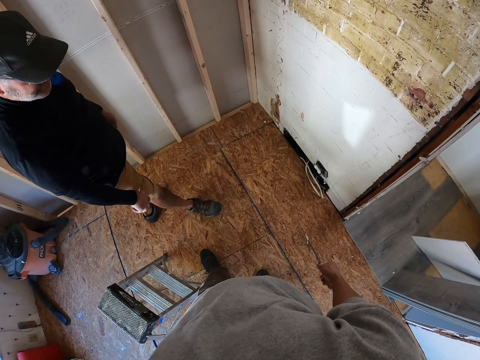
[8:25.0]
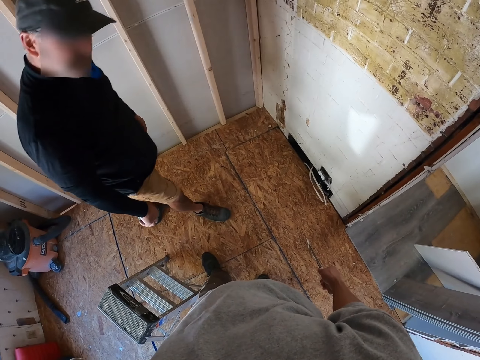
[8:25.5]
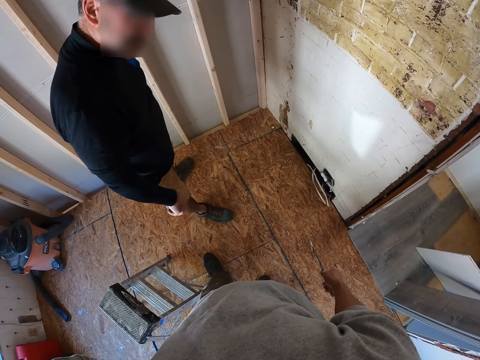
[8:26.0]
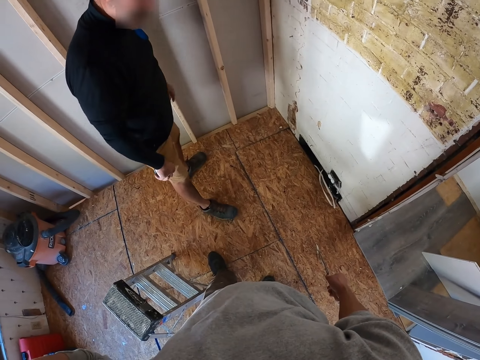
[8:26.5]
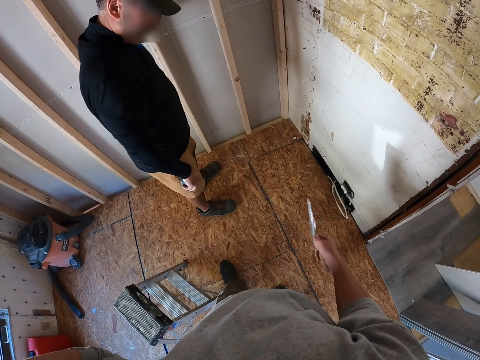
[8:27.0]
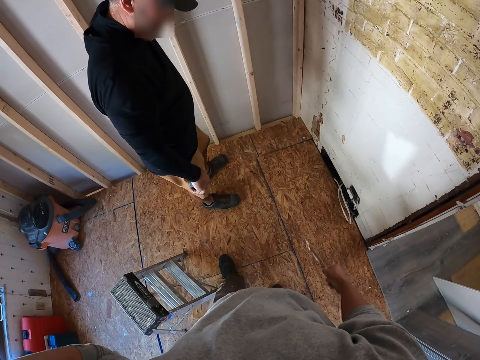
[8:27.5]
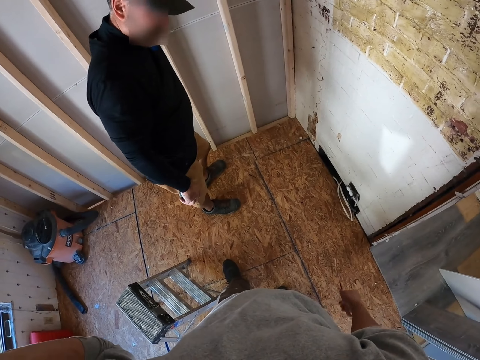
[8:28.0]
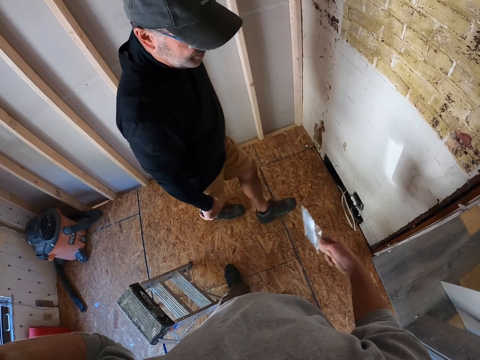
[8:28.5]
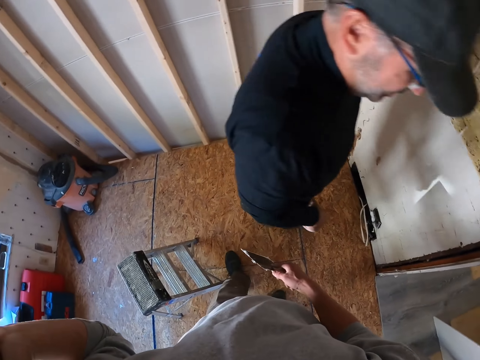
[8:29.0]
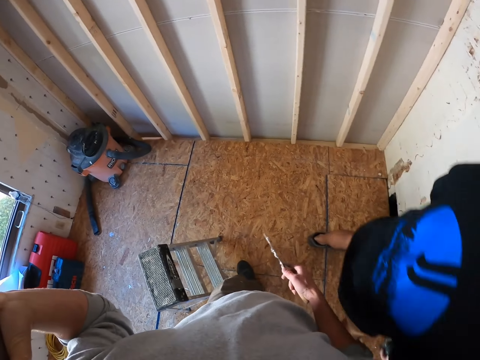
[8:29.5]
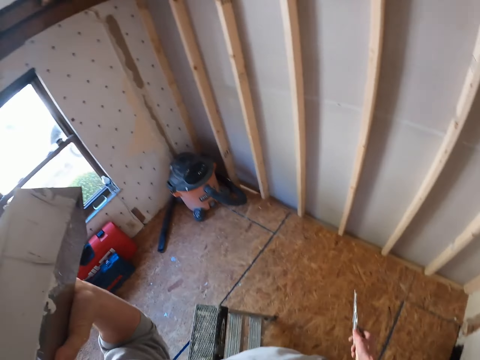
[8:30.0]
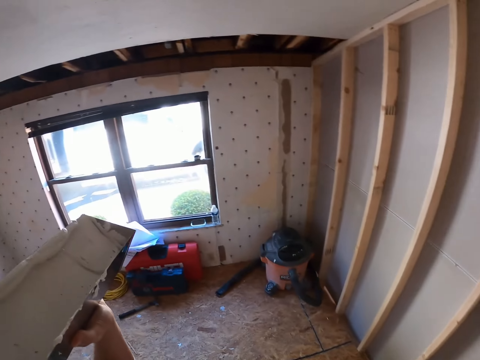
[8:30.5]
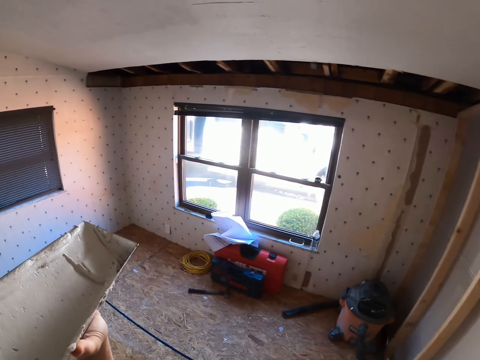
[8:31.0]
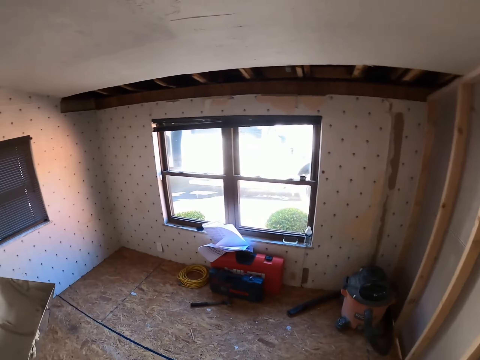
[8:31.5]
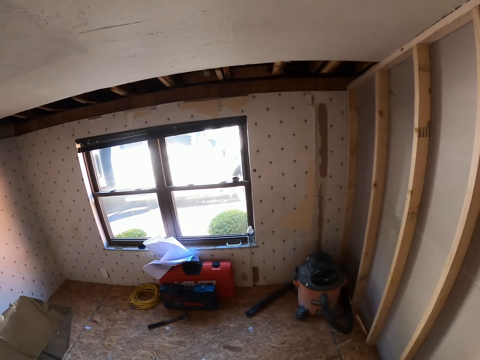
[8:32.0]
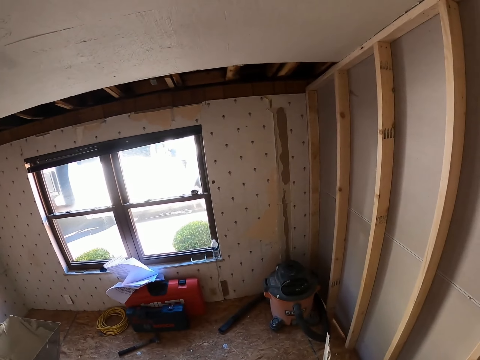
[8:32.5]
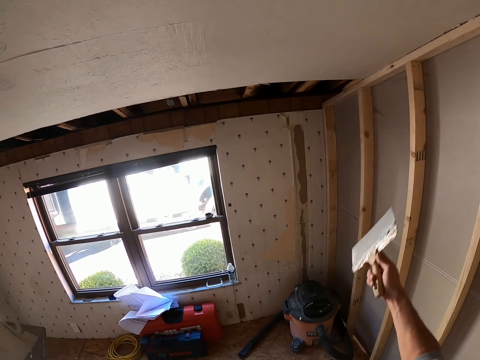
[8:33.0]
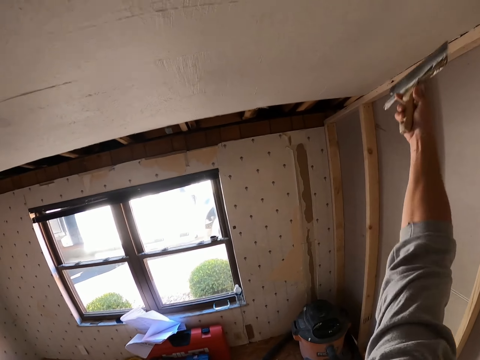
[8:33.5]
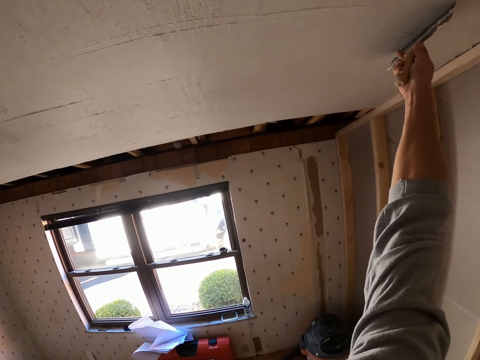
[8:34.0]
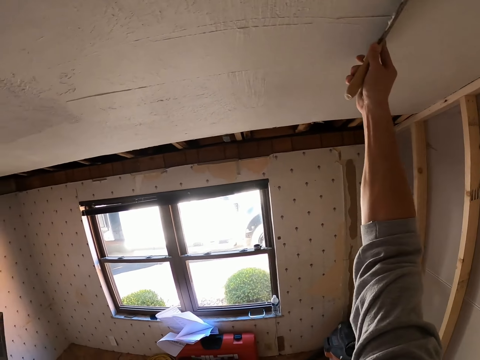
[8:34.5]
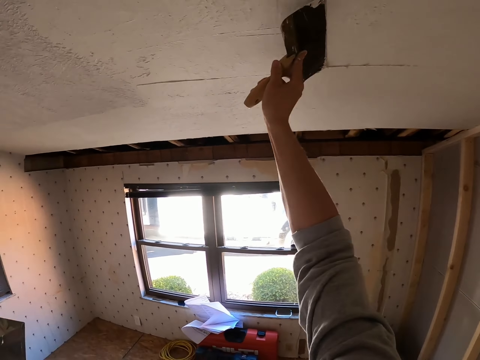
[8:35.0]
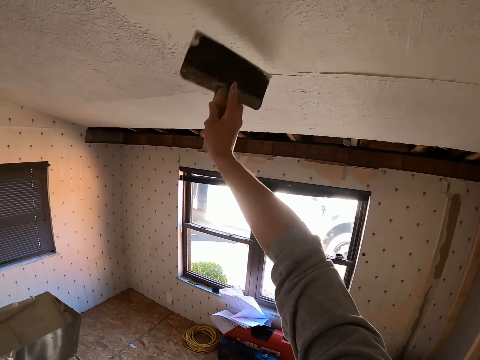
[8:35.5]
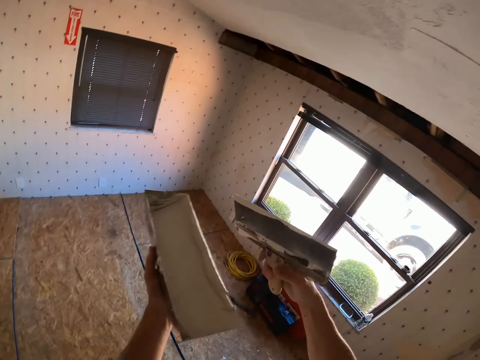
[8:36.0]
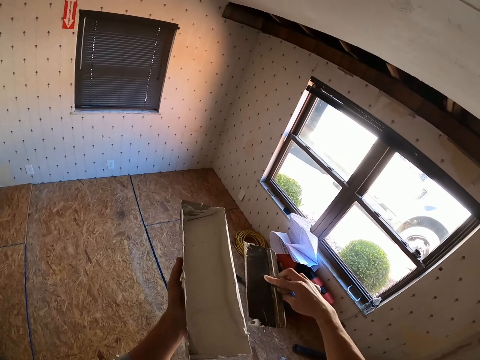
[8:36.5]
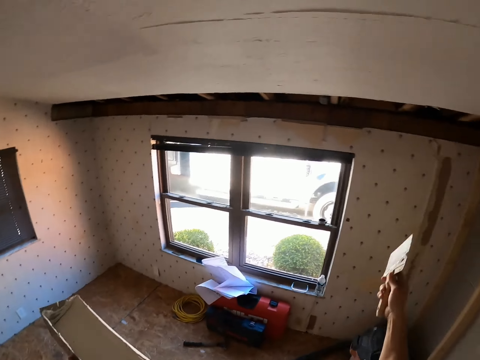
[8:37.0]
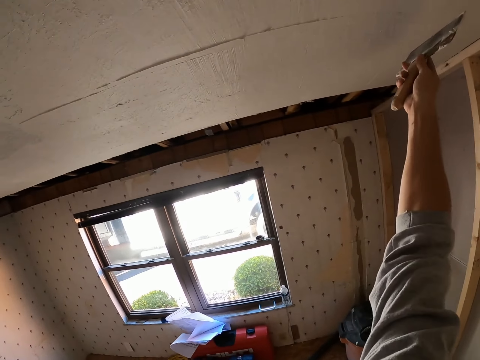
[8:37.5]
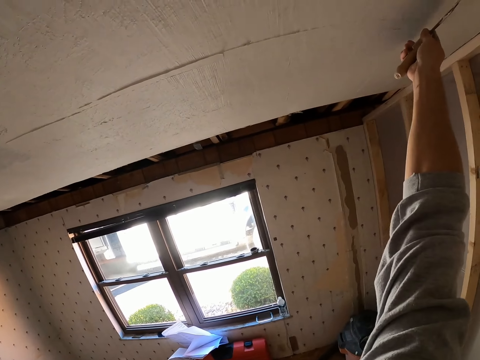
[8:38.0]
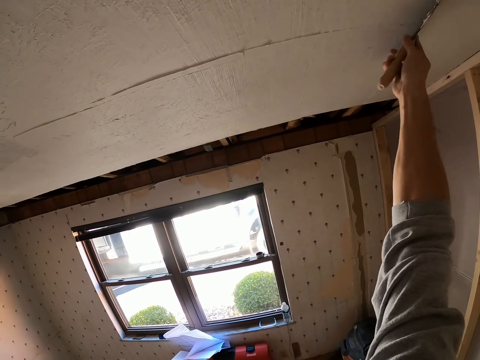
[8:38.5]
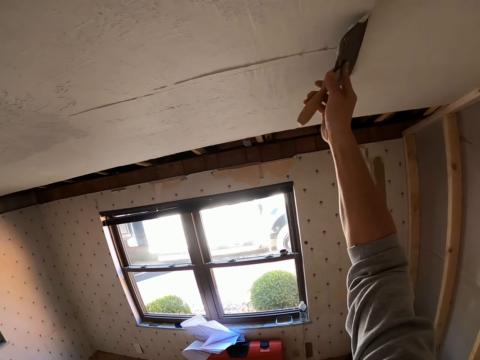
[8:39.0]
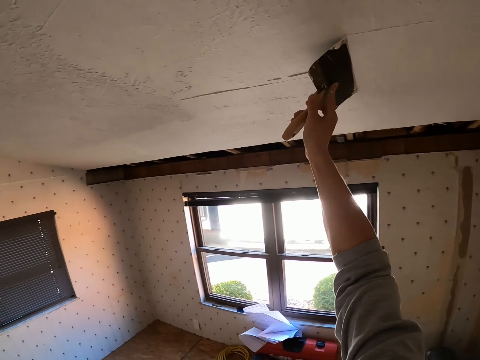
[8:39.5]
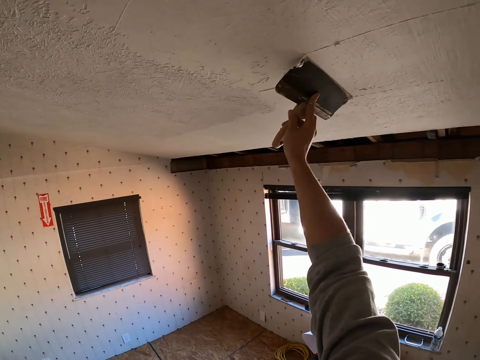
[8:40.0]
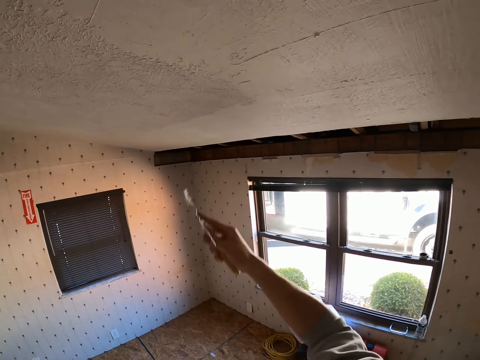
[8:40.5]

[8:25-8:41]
The camera wearer moves the skim coat knife in his hand. A man walks around the room. The camera wearer stares at the floor. He removes the excess skim coat on the ceiling with the skim coat knife. He paints the wall using a pad painter. He deposits the paint in the container. He wipes the skim coat knife on the container. He removes the excess skim coat on the ceiling with the skim coat knife. He paints the wall using the pad painter.

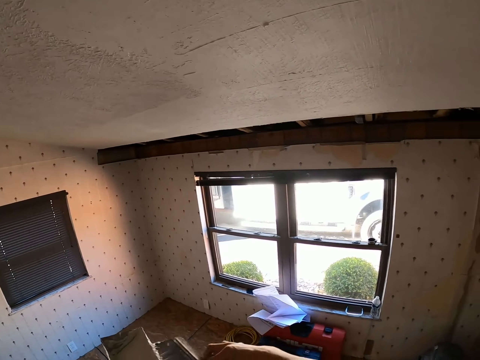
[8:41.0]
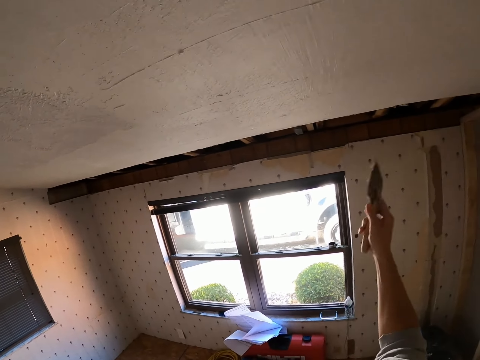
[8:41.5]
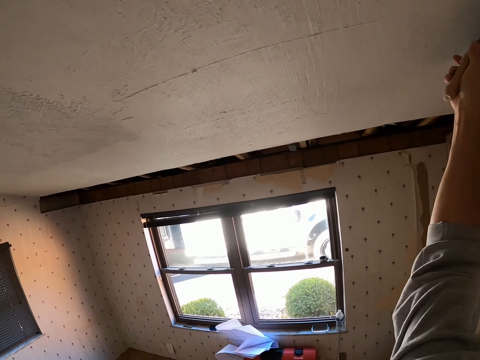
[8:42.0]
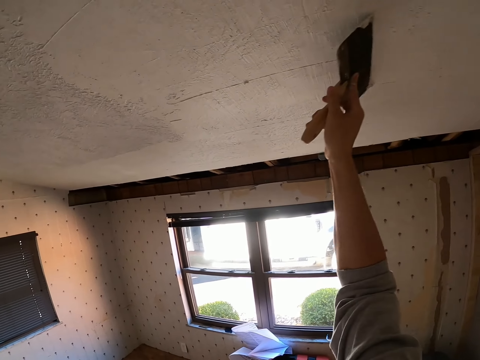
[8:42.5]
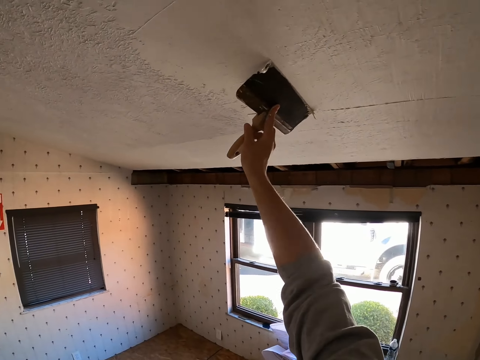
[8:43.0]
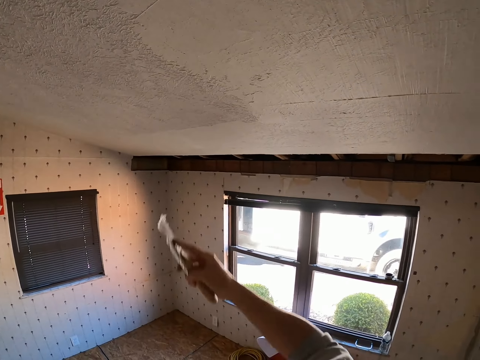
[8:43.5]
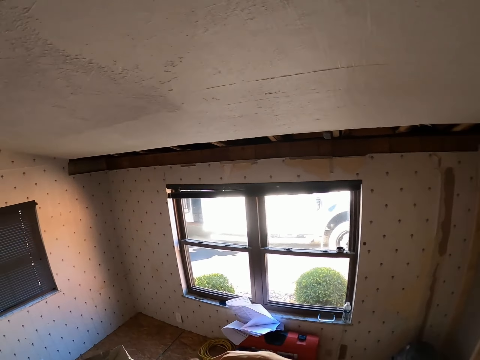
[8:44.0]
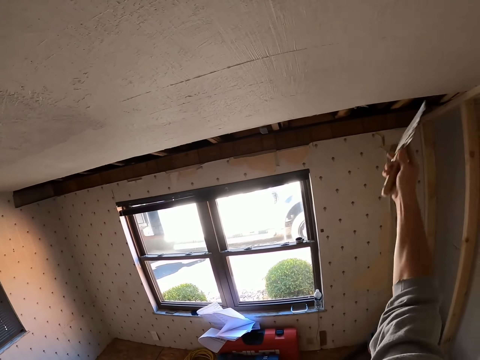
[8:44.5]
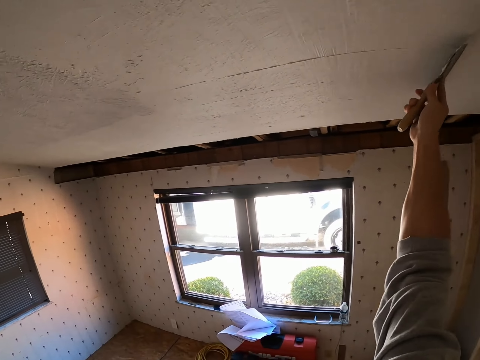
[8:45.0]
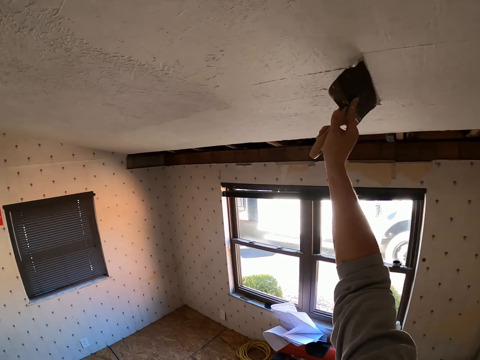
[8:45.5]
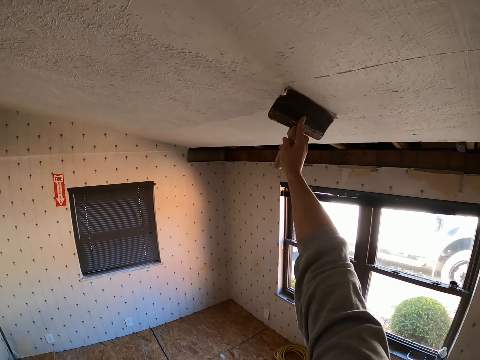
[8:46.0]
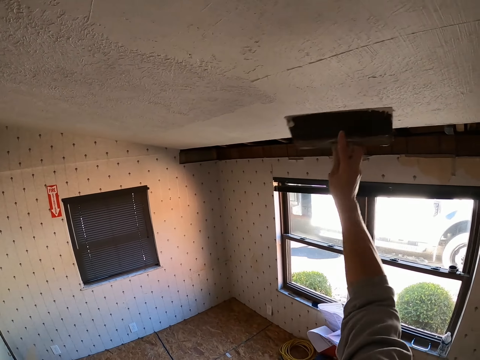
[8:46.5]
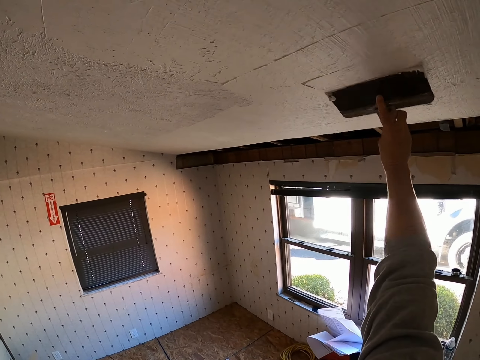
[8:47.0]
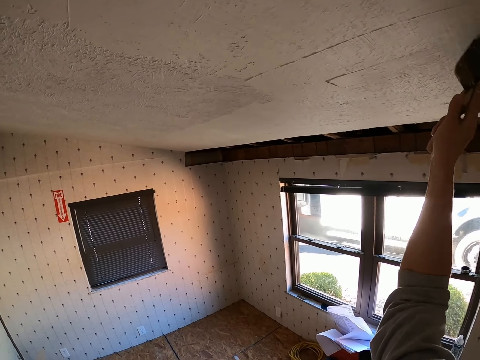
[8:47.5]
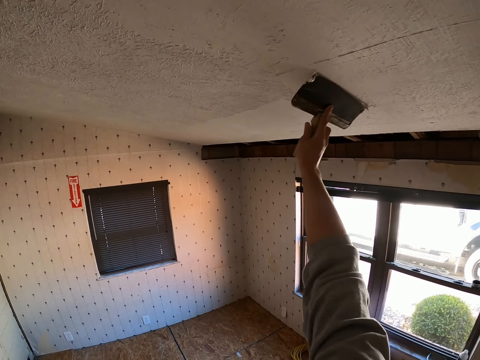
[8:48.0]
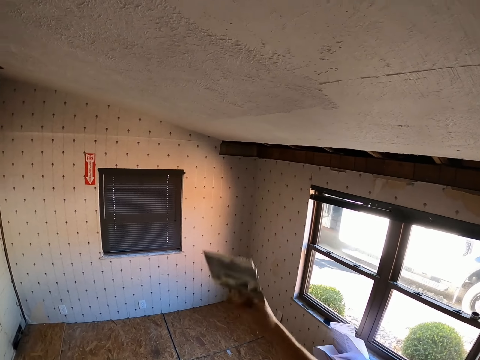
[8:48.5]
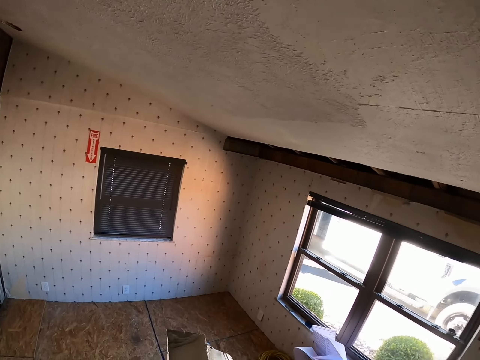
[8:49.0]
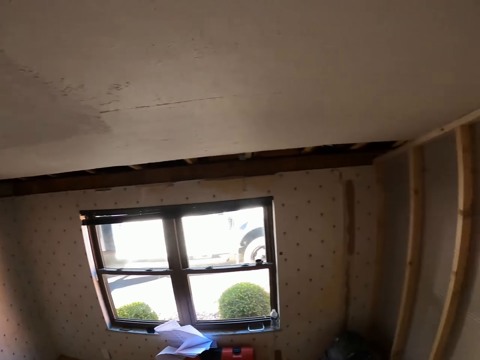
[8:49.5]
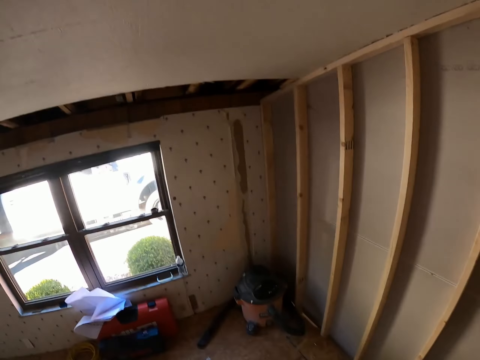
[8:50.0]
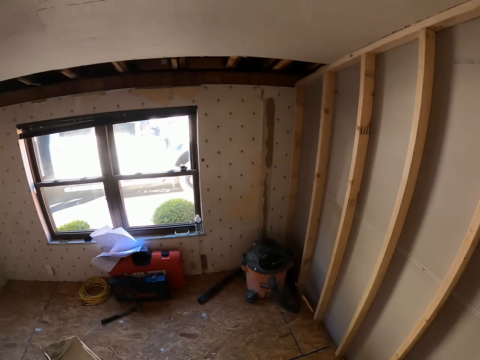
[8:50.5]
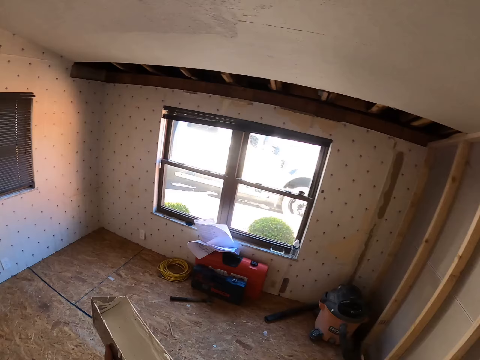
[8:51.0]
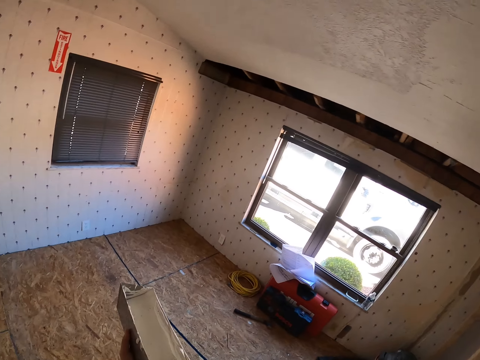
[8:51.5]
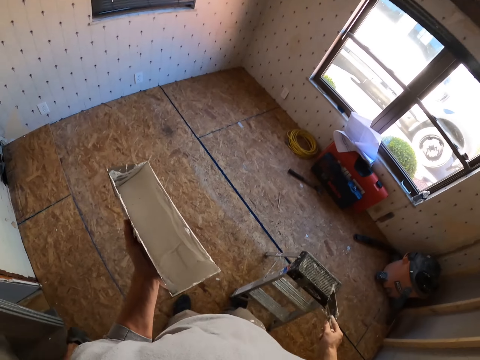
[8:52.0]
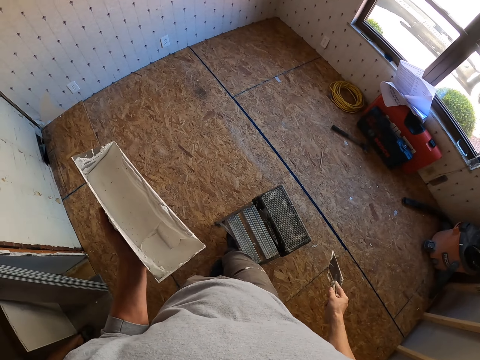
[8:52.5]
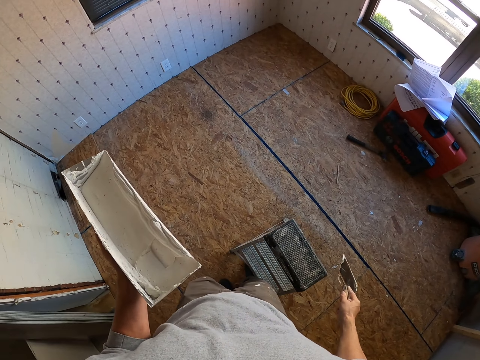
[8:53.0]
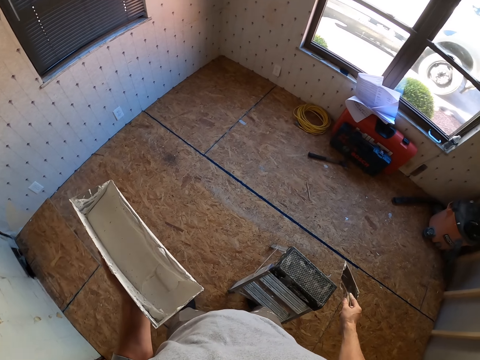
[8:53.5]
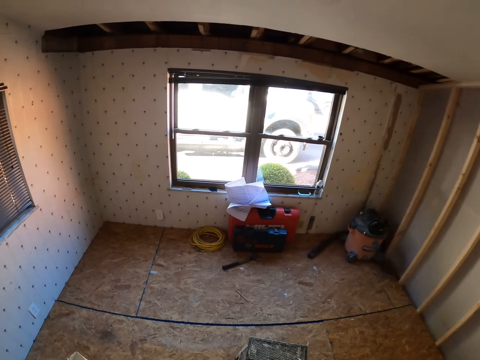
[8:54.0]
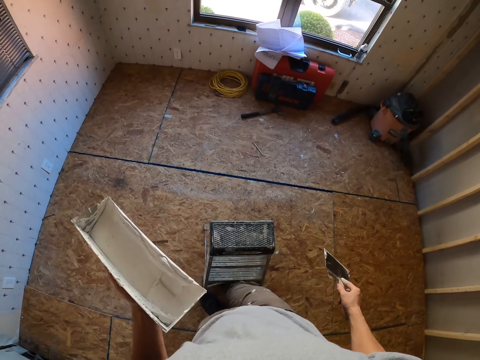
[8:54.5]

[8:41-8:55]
The camera wearer wipes the skim coat knife on the container. He deposits the paint in the container. He paints the wall using a pad painter. He removes the excess skim coat on the ceiling with the skim coat knife. He deposits the paint in the container. He wipes the skim coat knife on the container. He applies the skim coat on the ceiling with the skim coat knife. He deposits the paint in the container. He wipes the skim coat knife on the container. He pushes the ladder with his foot. He walks in the room.
